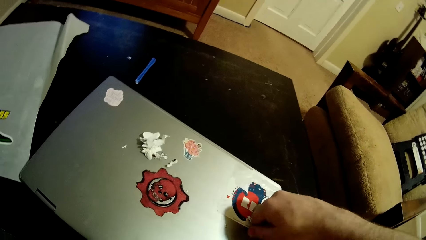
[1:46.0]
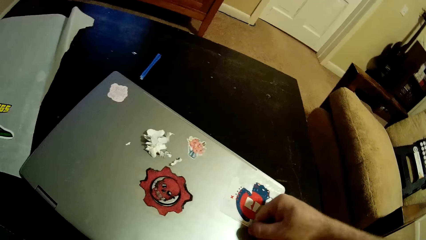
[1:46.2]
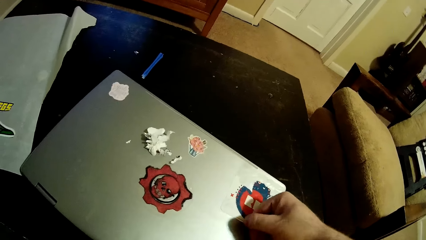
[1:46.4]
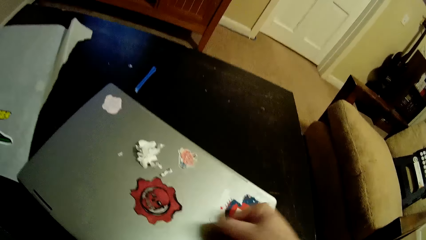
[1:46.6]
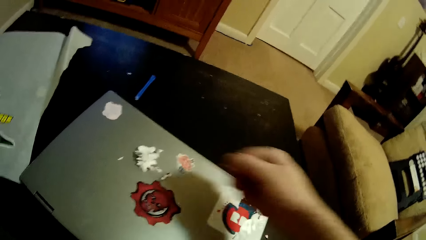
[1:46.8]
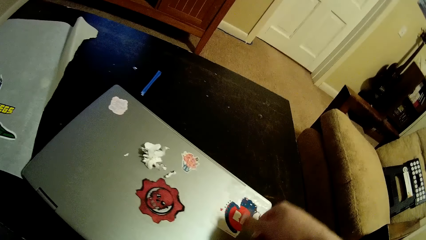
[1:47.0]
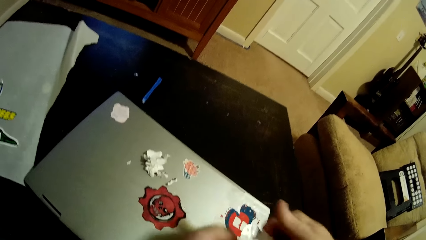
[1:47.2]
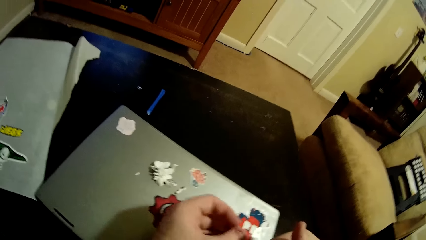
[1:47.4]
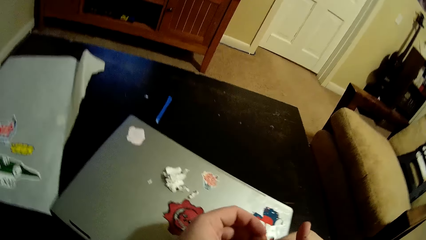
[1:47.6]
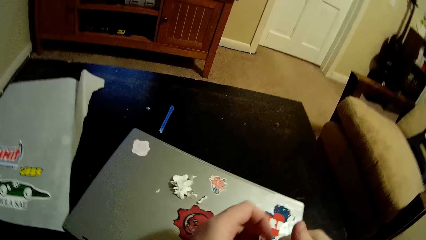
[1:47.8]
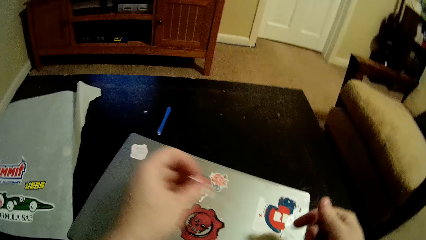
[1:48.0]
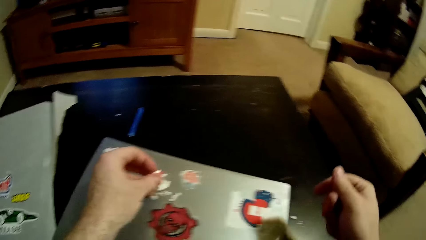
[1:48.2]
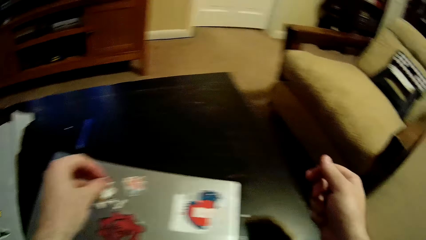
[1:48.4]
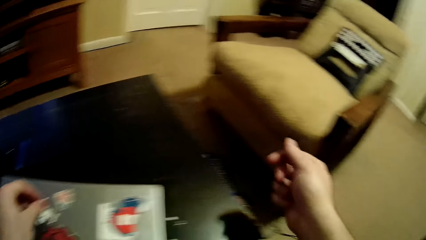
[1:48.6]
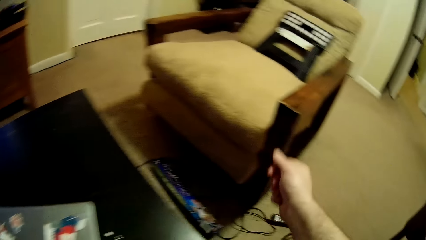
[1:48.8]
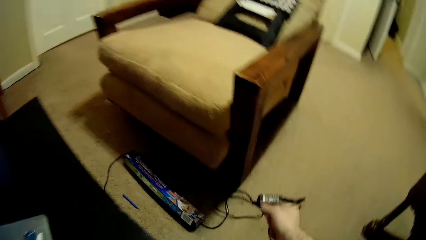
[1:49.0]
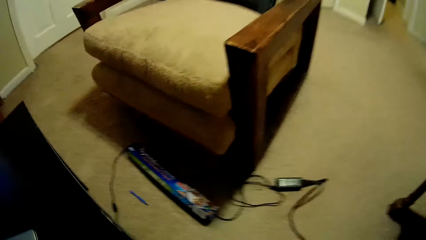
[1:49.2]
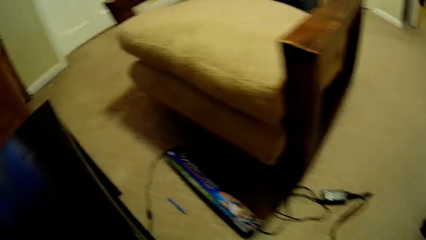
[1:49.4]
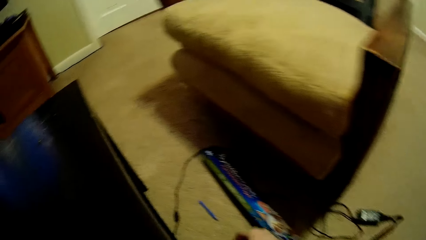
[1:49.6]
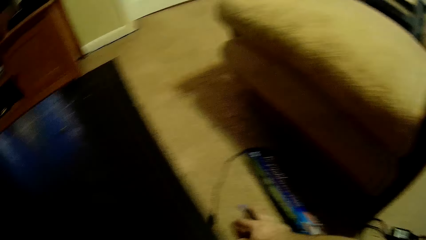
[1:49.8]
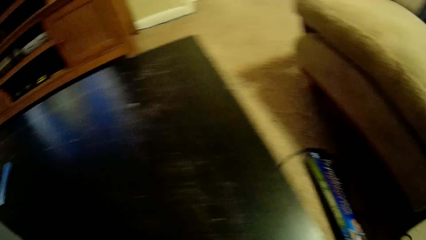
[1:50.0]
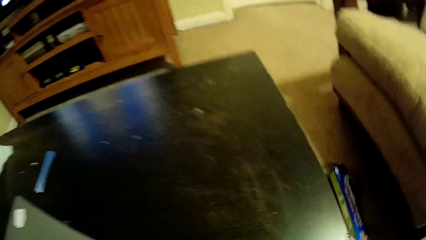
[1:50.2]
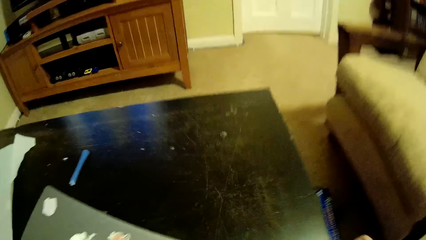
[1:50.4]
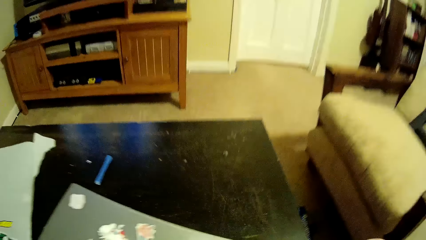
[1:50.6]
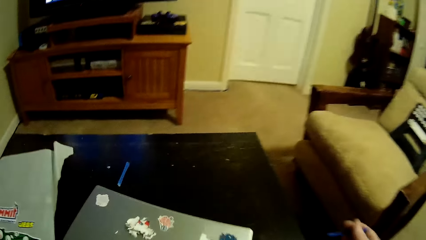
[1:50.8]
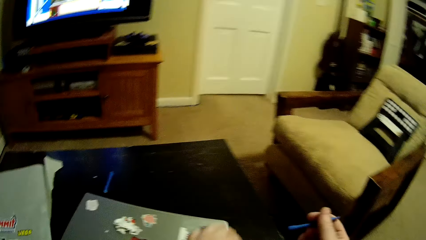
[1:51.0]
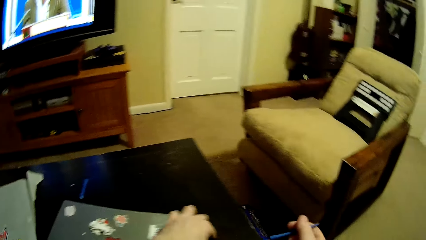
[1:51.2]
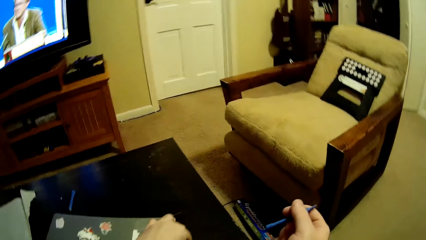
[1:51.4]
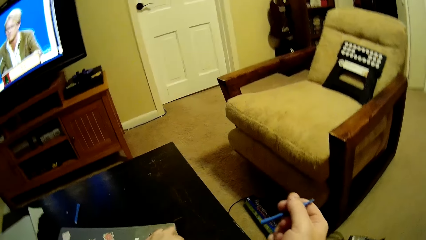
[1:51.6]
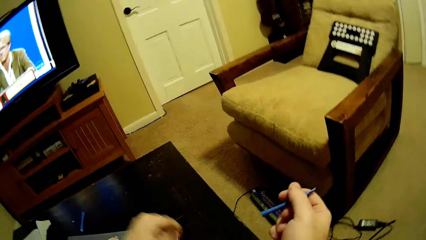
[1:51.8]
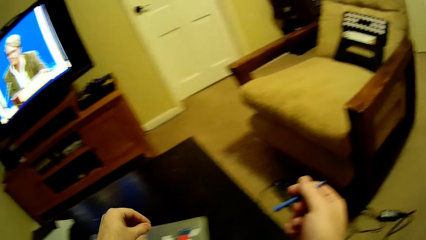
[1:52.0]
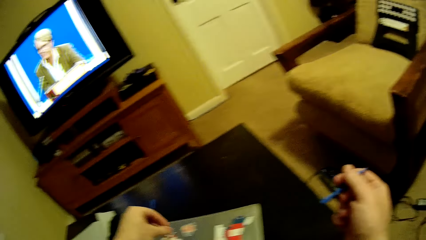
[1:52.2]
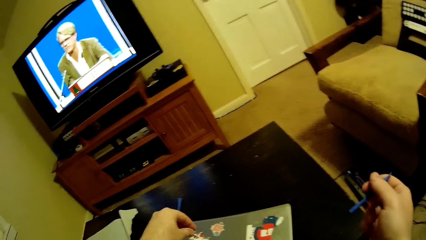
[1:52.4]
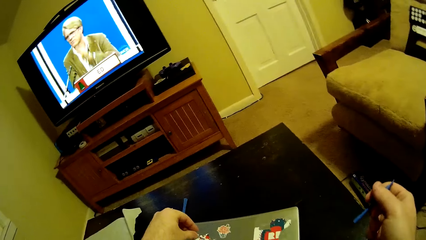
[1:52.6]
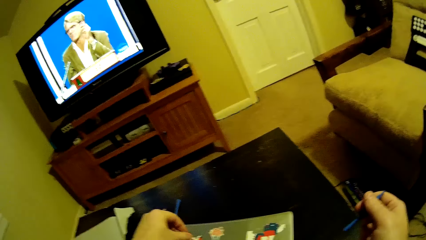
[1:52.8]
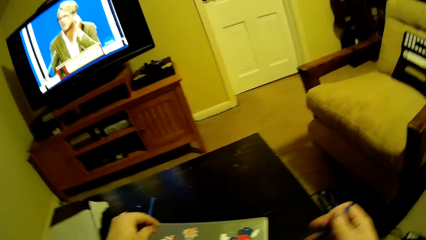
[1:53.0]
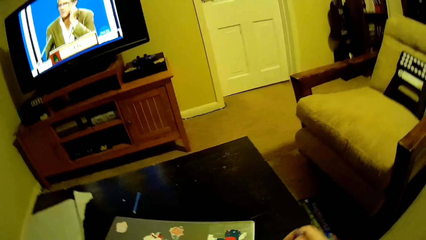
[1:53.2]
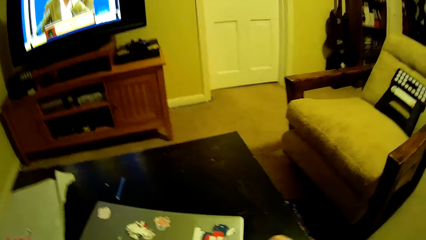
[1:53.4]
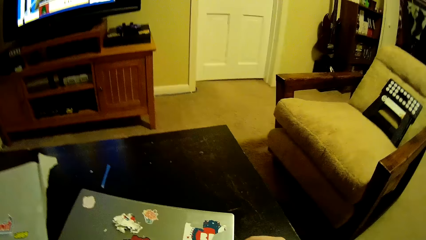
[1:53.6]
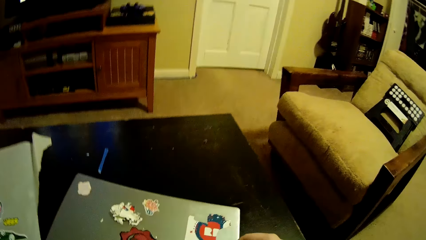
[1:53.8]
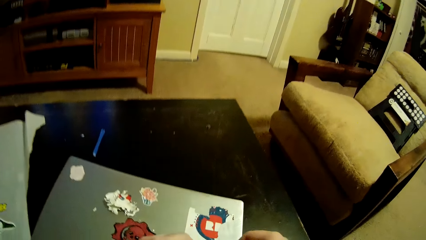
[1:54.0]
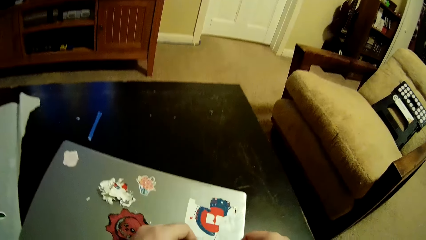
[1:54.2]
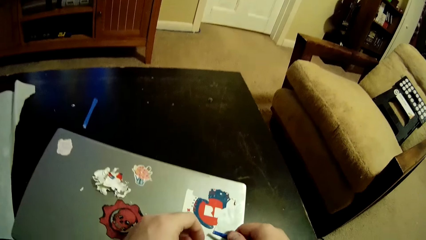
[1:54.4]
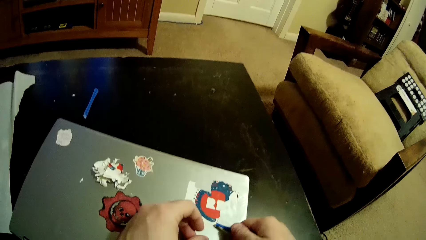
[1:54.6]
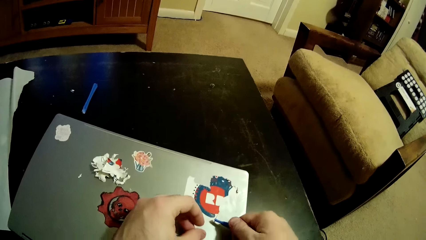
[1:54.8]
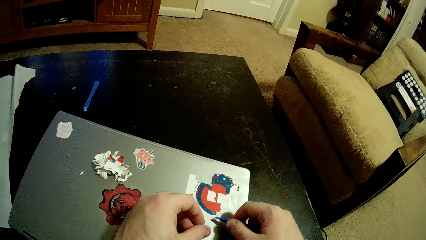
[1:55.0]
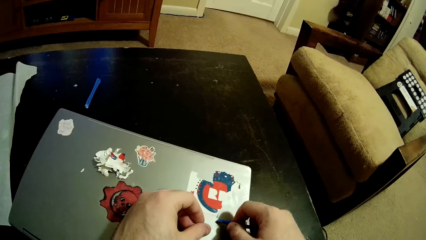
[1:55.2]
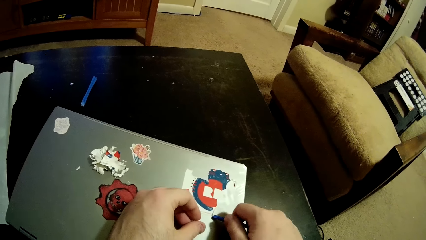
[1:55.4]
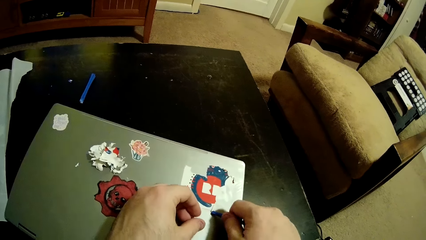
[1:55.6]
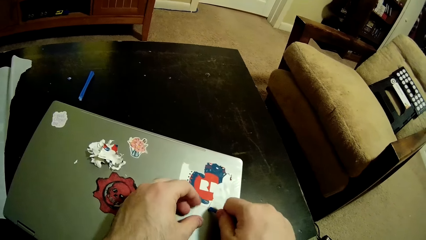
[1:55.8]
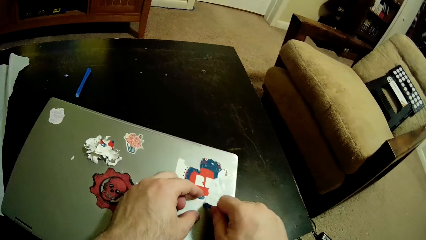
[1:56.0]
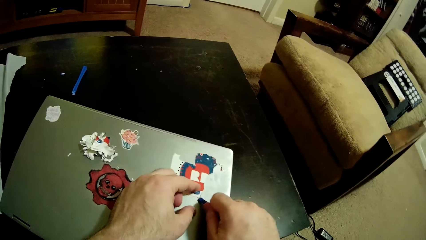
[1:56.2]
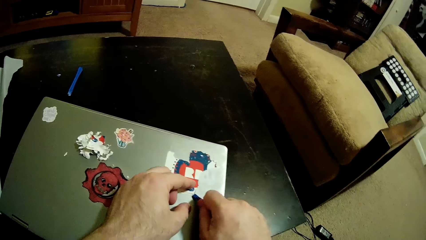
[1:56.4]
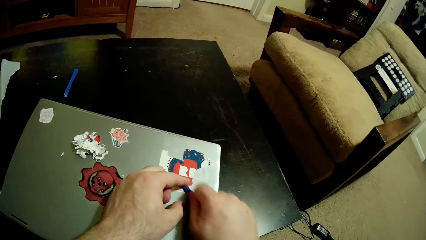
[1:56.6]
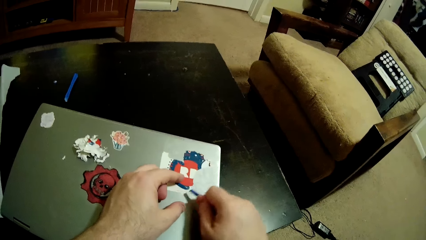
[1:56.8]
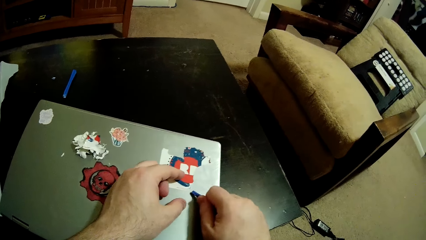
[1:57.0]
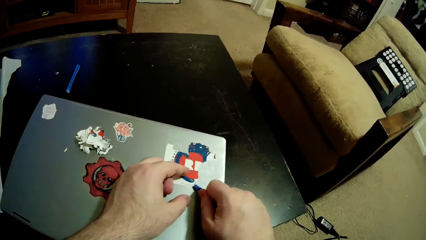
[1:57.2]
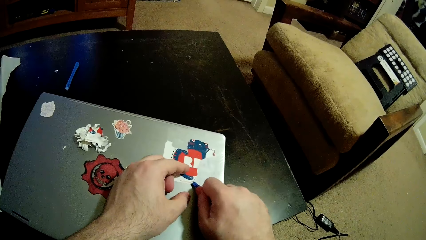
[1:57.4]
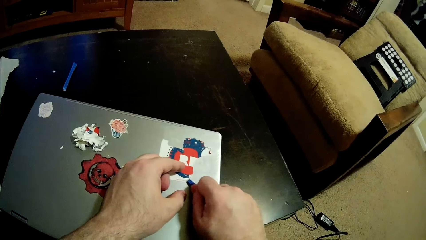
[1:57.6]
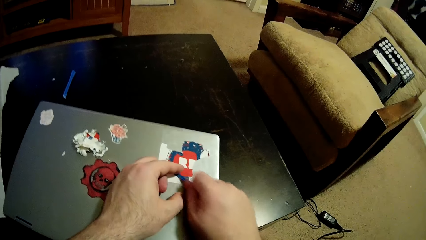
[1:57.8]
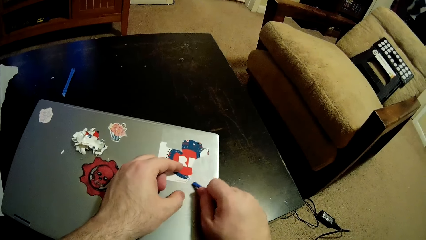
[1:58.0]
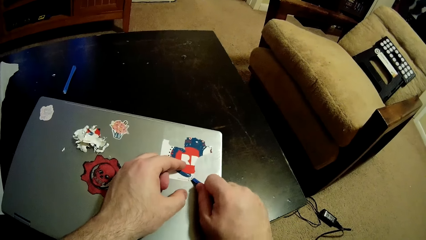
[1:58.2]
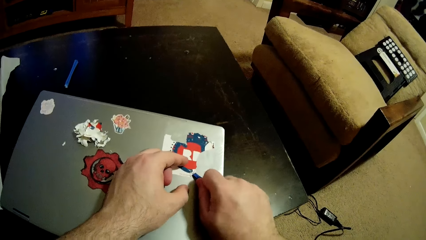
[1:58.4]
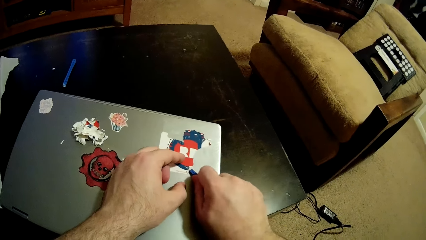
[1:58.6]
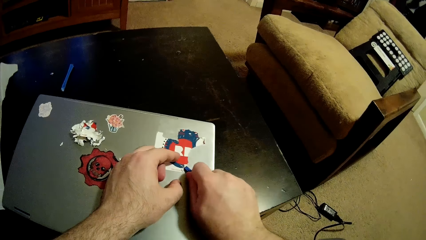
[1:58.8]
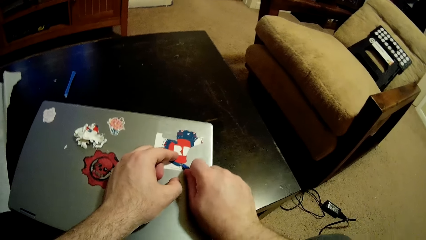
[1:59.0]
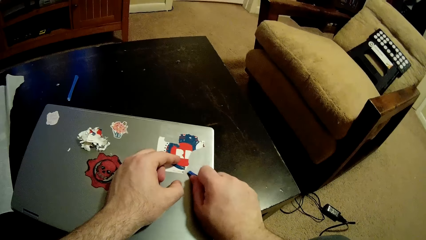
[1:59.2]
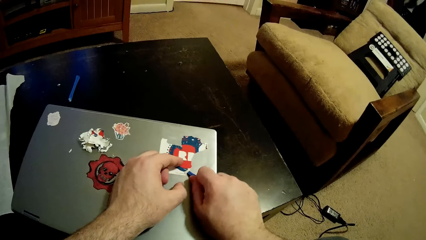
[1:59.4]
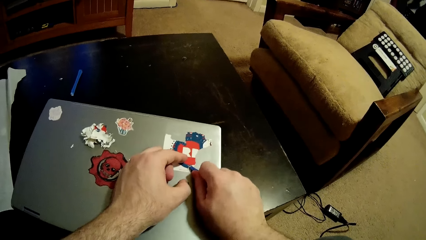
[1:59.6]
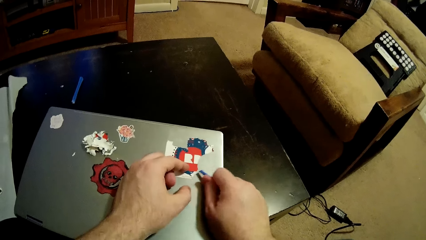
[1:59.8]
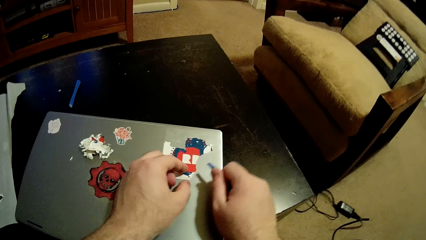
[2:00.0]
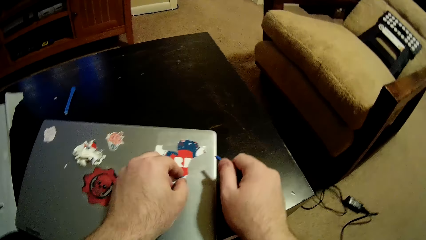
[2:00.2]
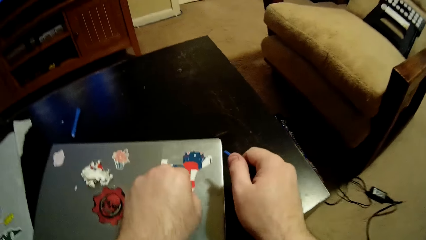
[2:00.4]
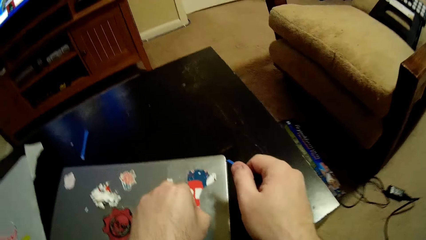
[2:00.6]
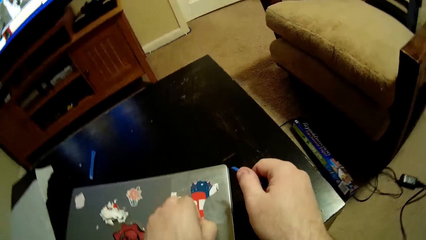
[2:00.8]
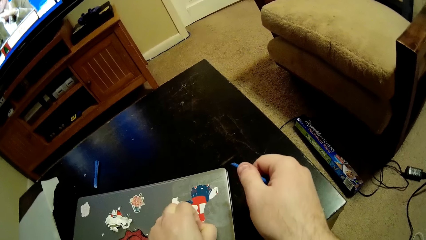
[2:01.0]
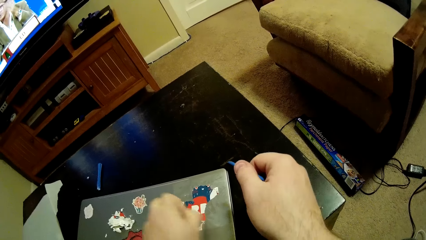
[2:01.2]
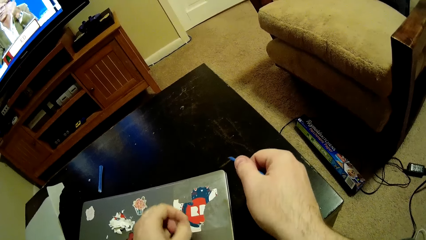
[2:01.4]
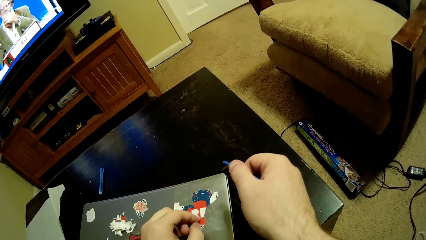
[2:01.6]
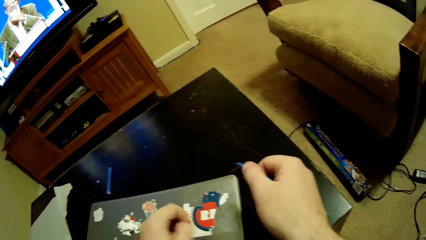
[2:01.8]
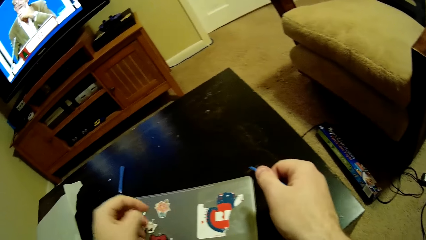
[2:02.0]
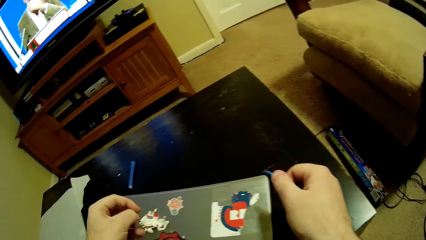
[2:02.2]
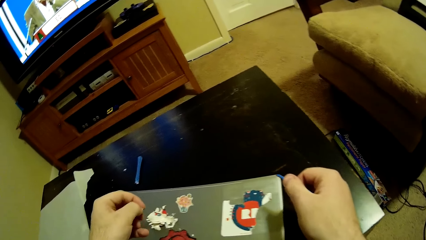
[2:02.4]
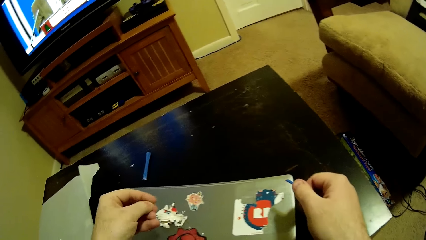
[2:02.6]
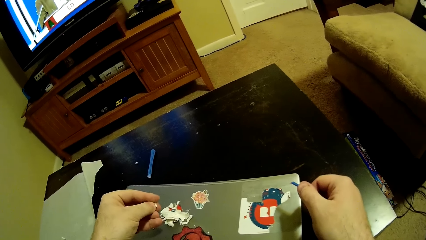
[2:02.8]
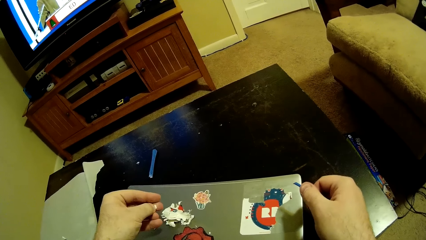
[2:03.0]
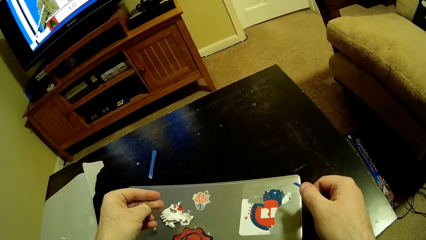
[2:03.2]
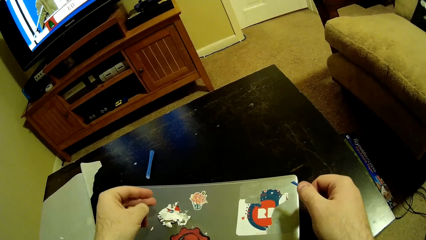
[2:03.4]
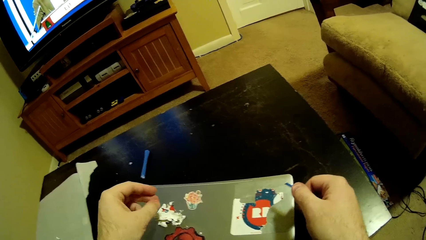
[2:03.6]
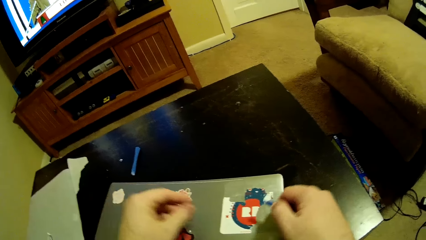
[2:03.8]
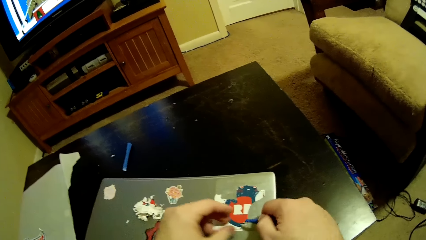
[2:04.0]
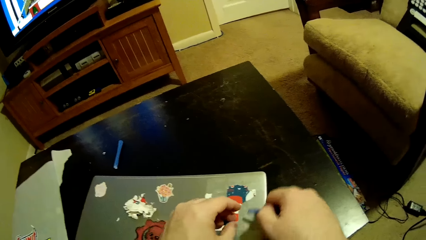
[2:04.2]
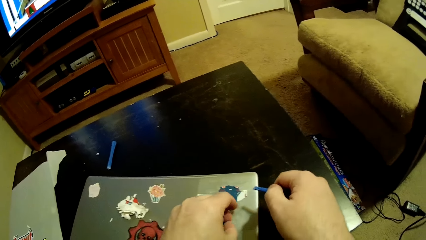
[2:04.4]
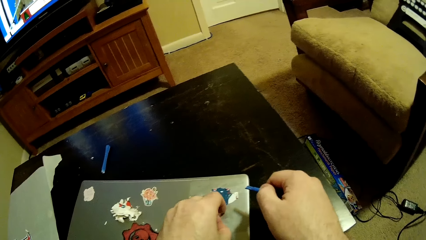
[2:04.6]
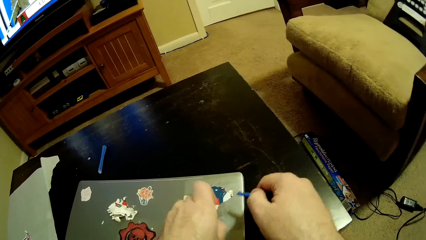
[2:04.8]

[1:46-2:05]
The camera wearer puts the sticker down. They pick up the sticker remover. They watch the television. They remove their laptop sticker with a cutting razor.
